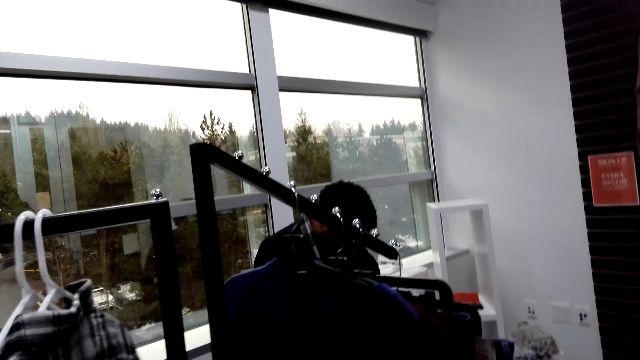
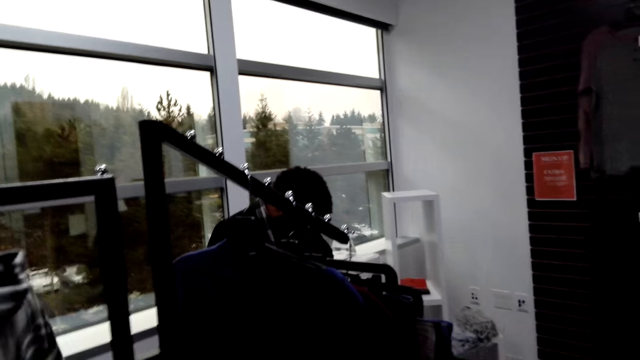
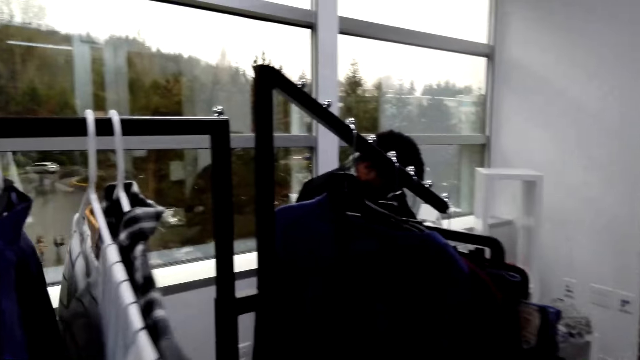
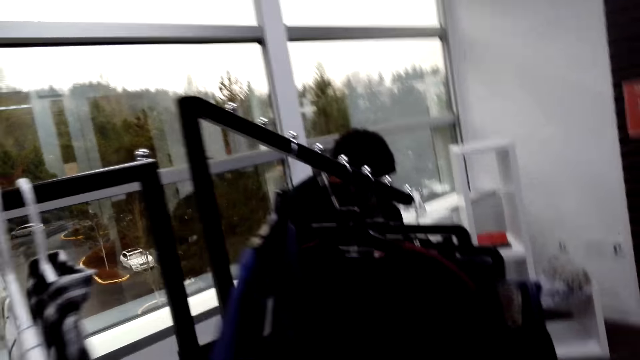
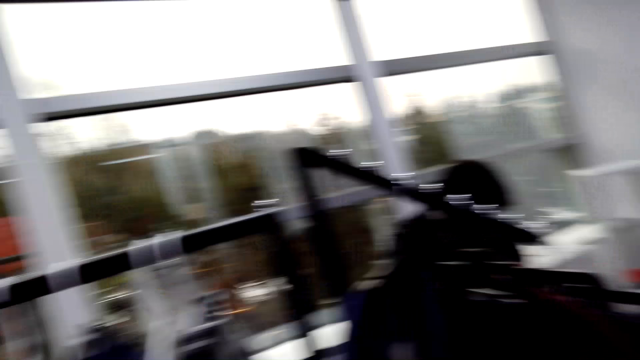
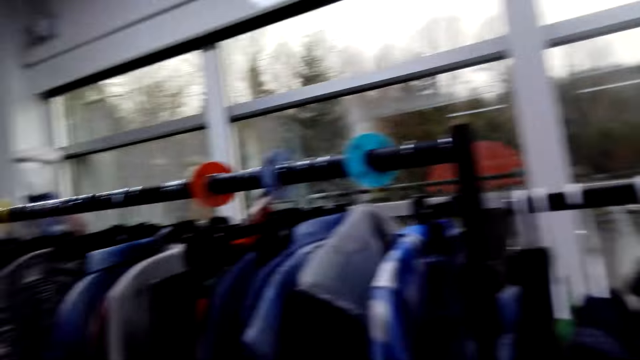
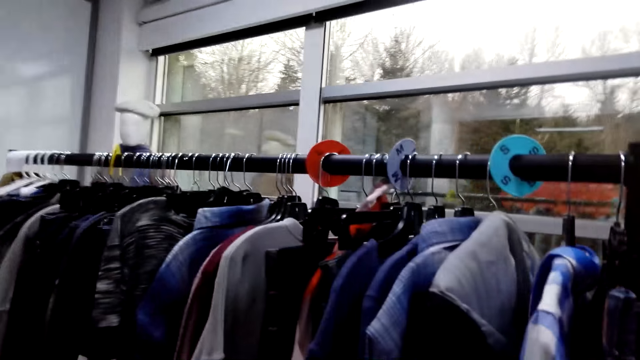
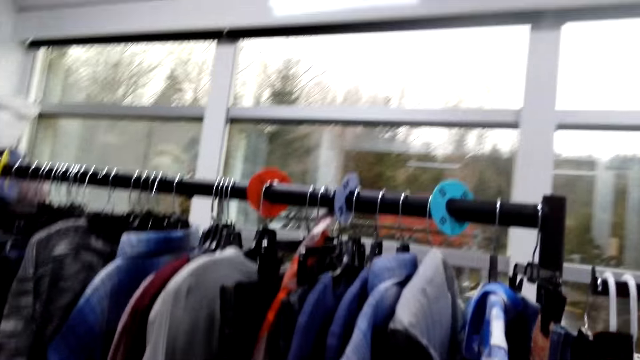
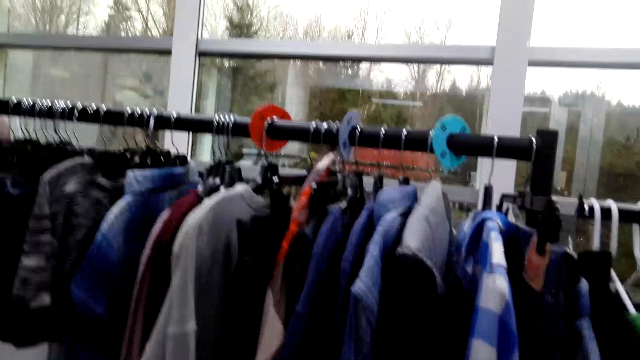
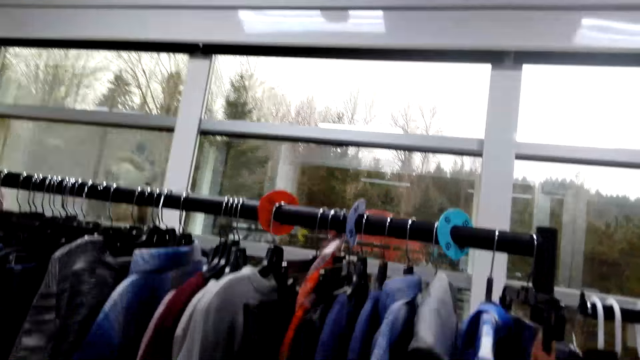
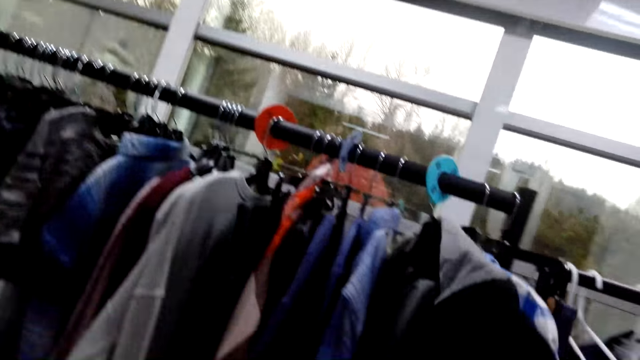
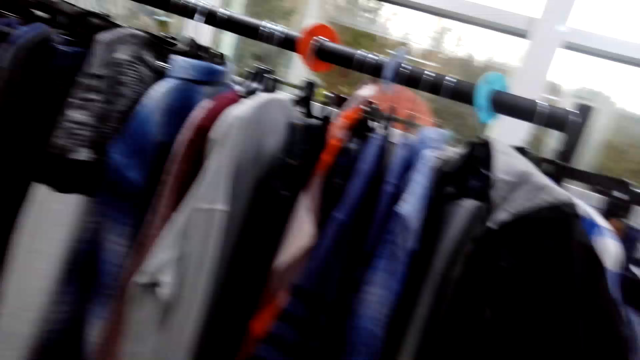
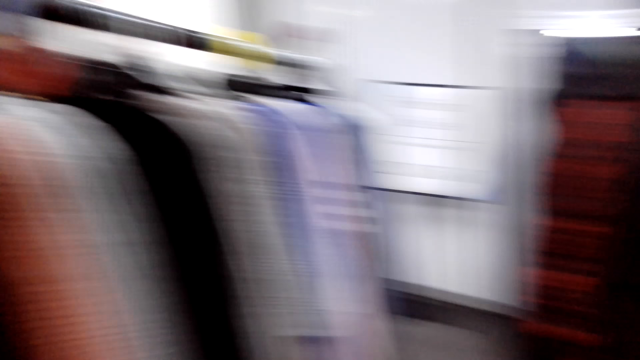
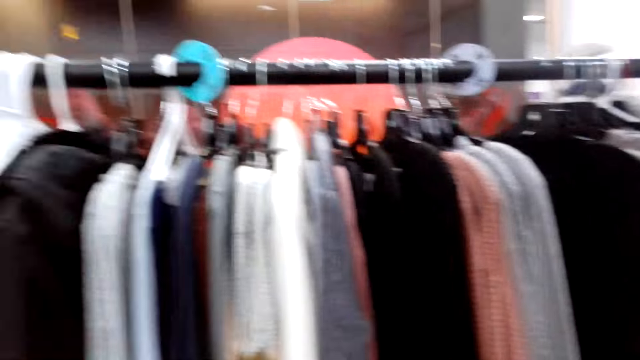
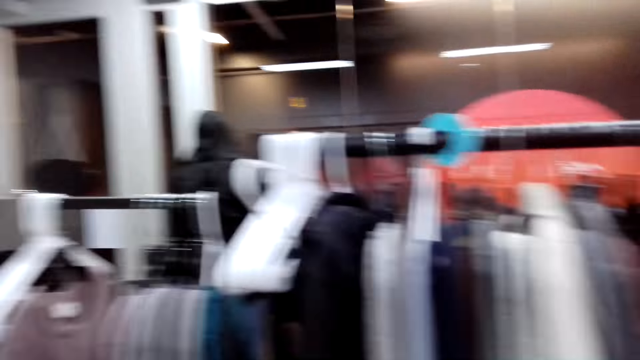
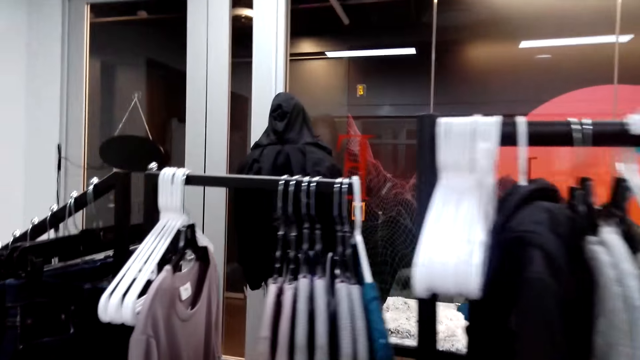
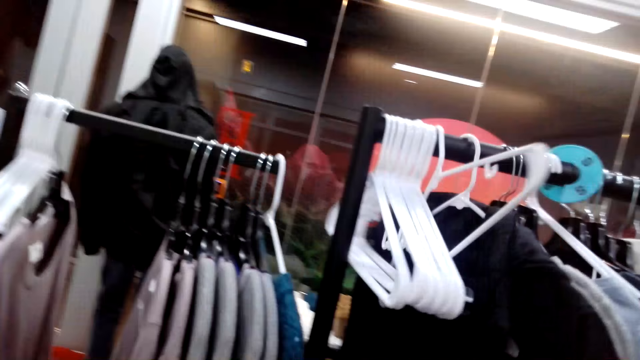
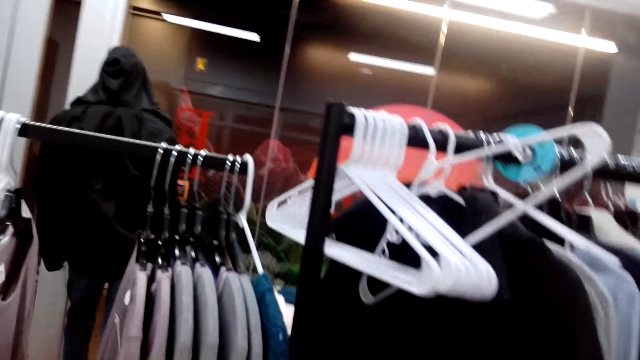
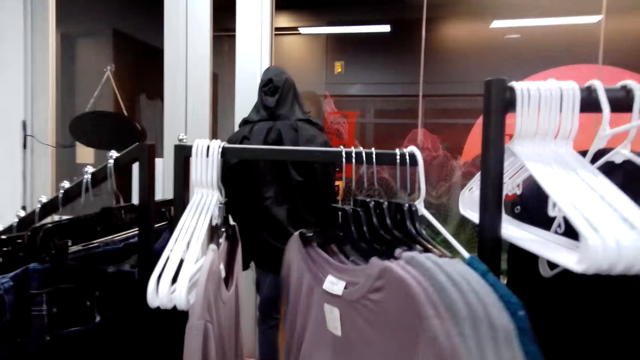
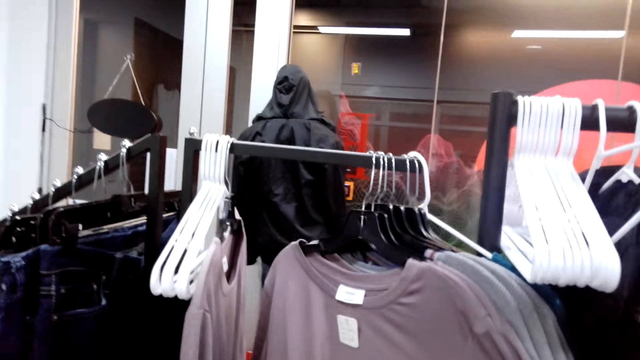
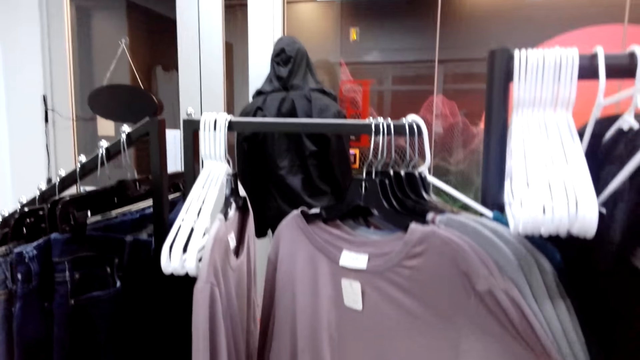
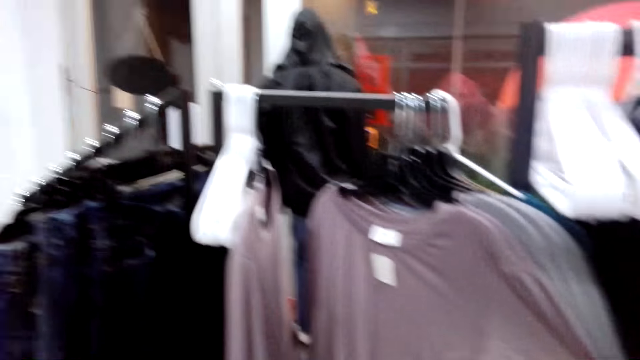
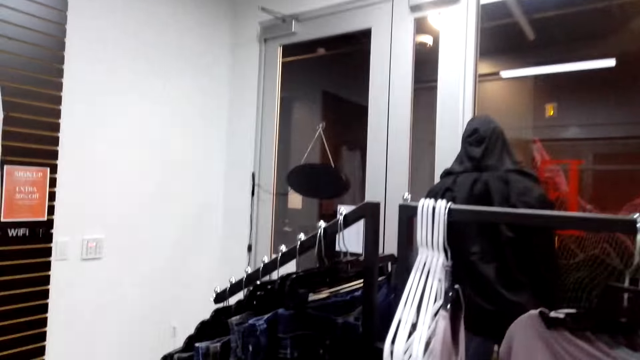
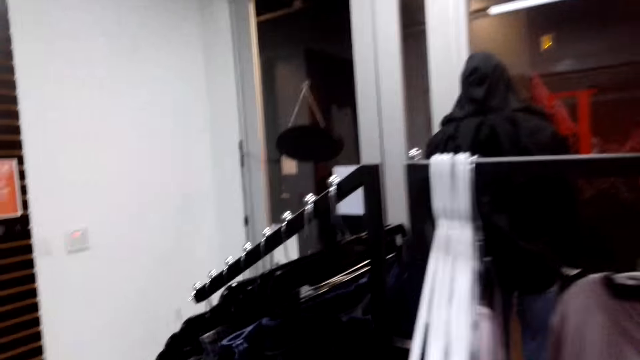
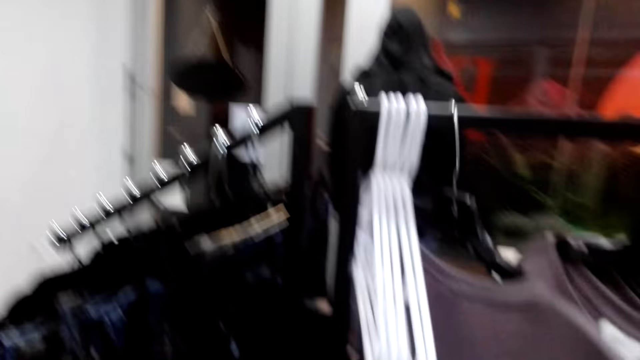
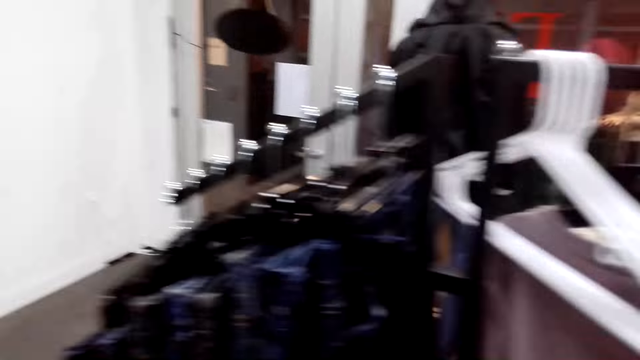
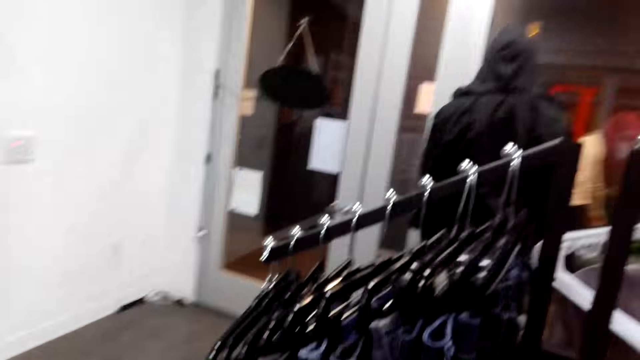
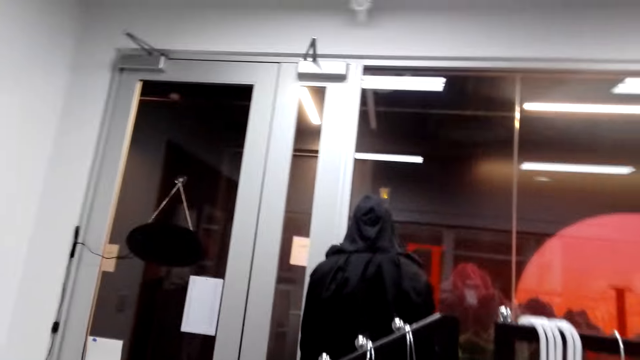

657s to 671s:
The camera wearer turns the camera. They touch blouses on the hanger.

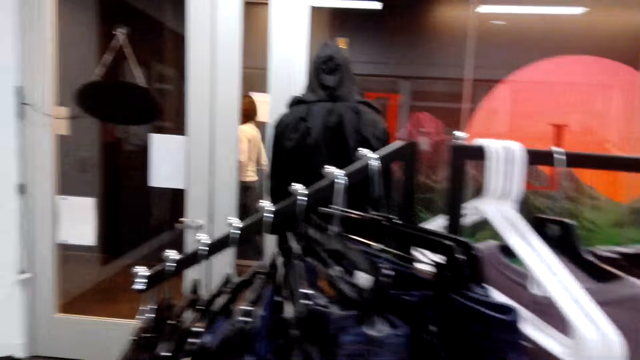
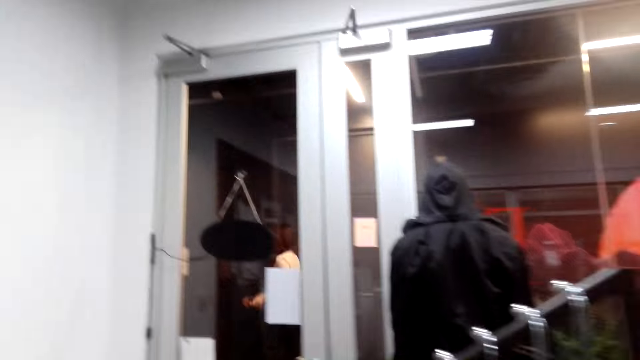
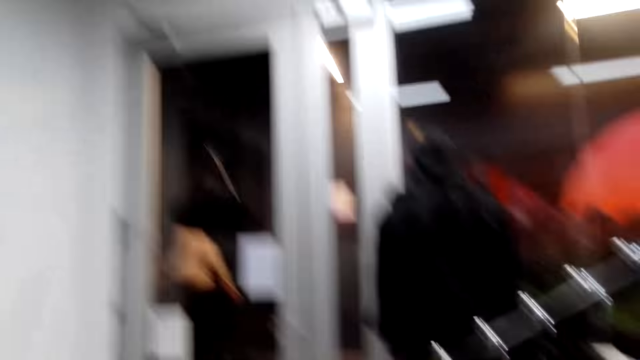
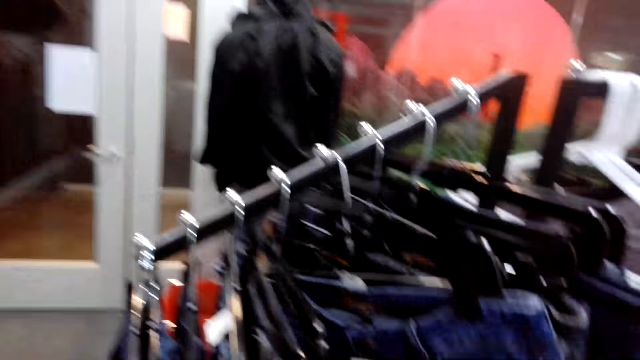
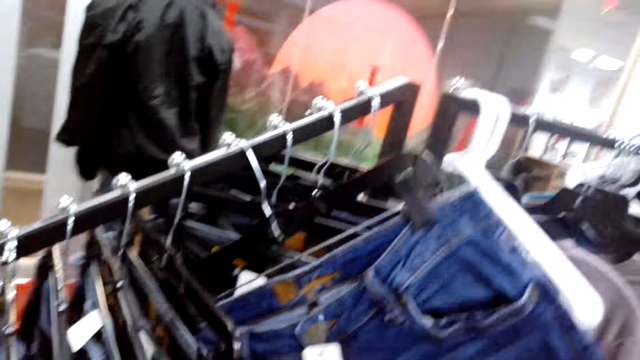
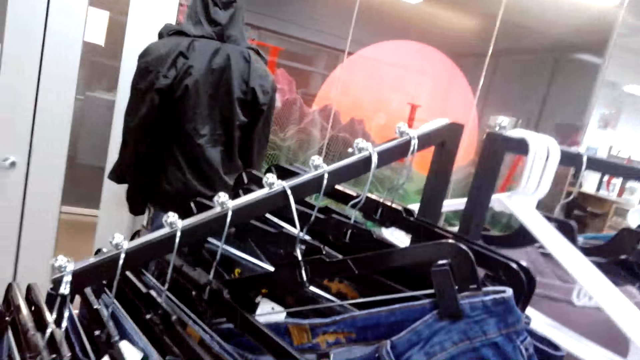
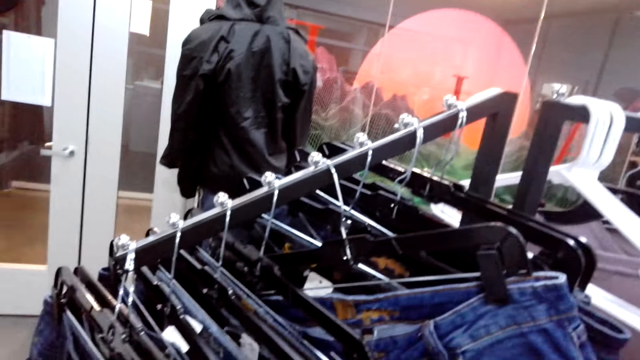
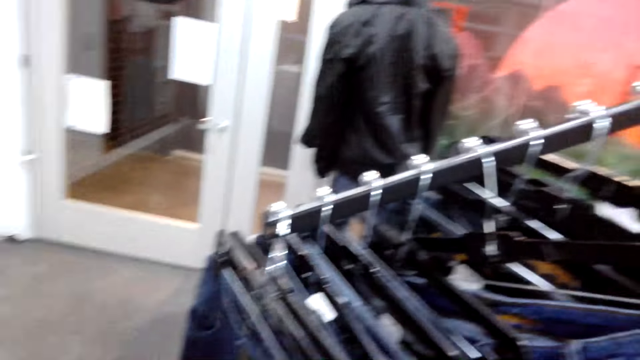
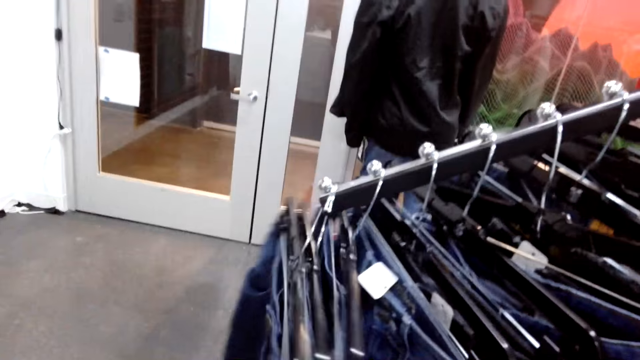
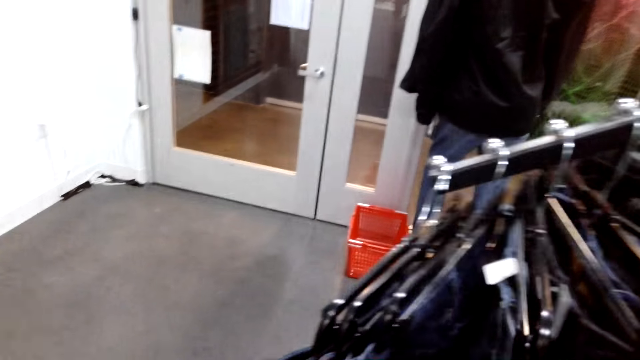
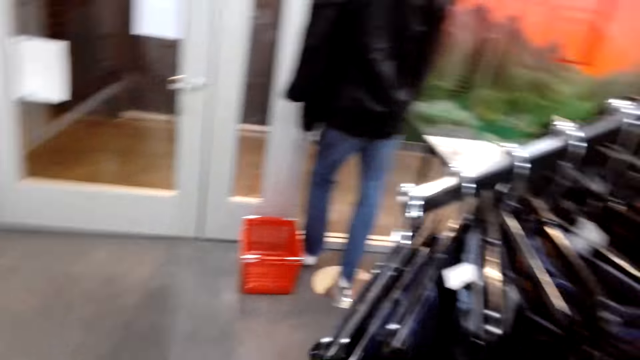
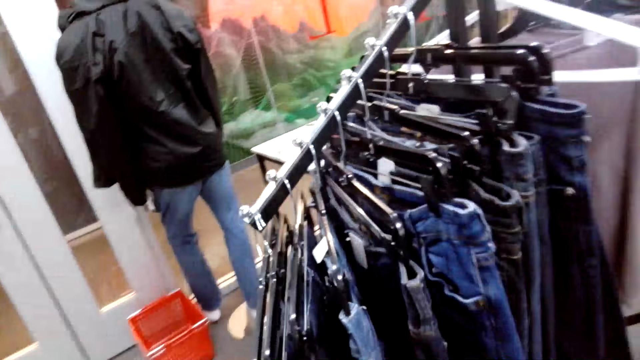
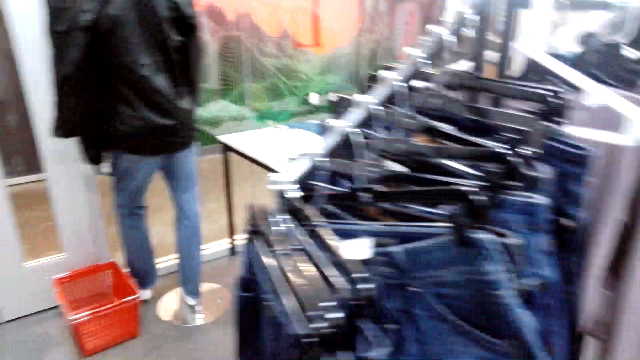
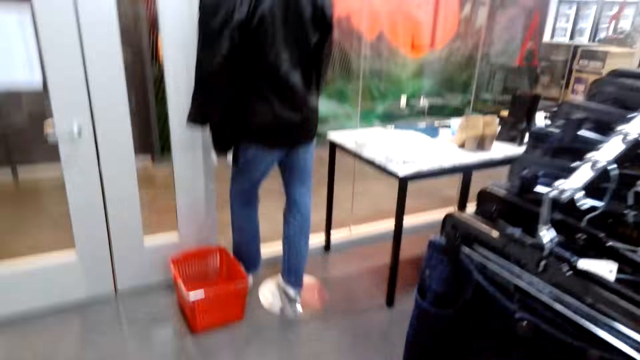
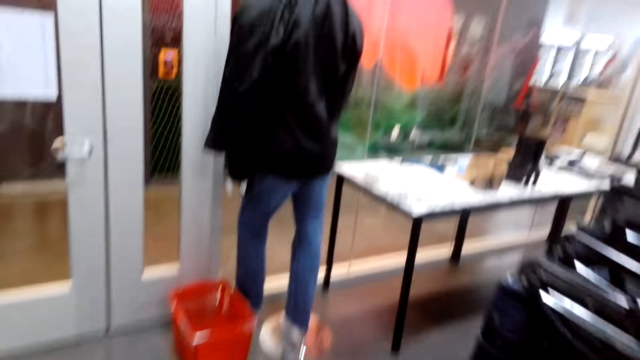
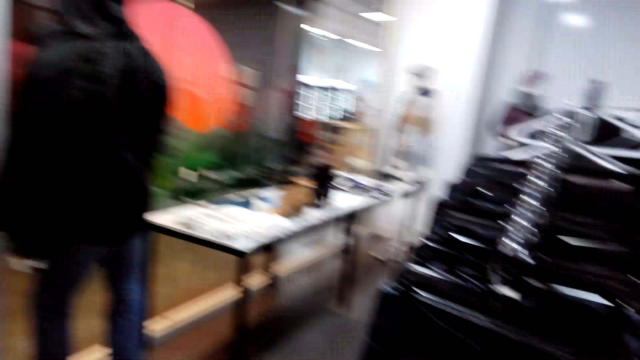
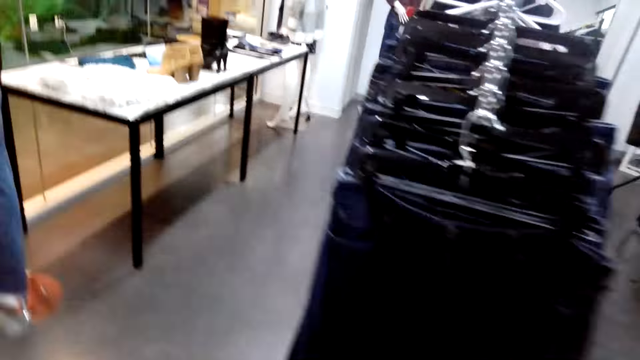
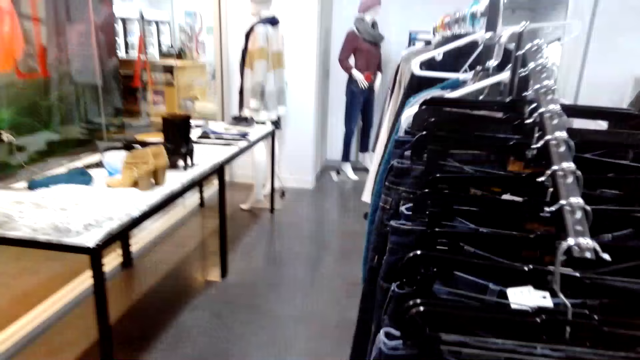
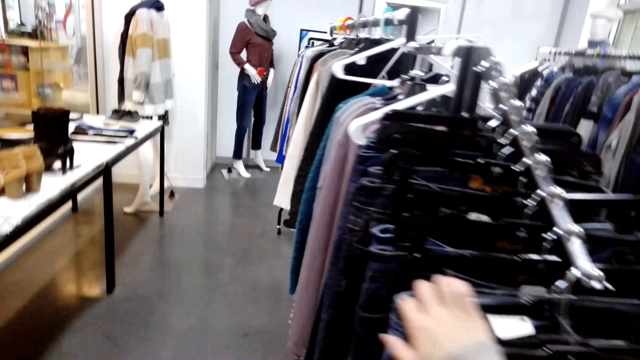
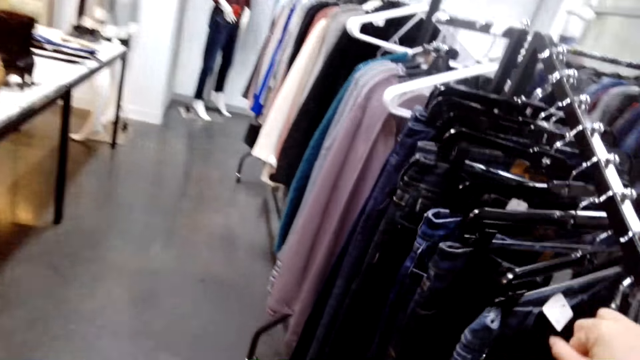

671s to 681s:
The camera wearer touches jeans on the clothesline. They look for a cloth and walk around.
